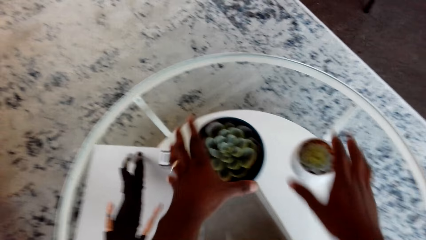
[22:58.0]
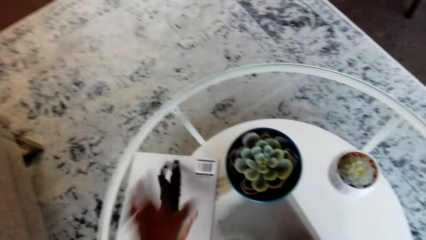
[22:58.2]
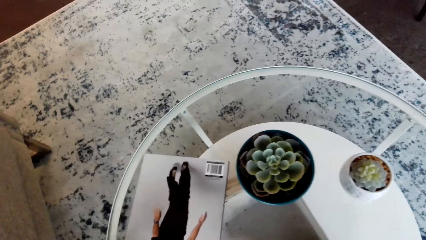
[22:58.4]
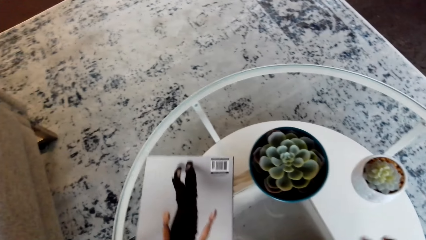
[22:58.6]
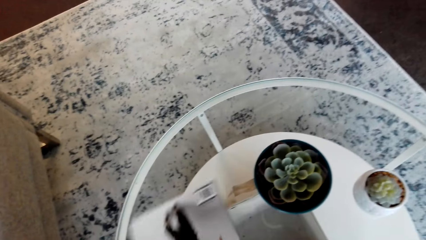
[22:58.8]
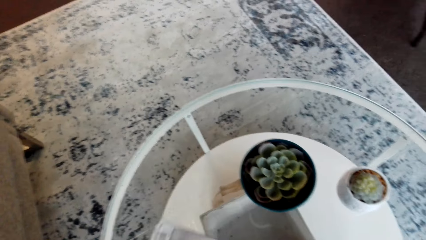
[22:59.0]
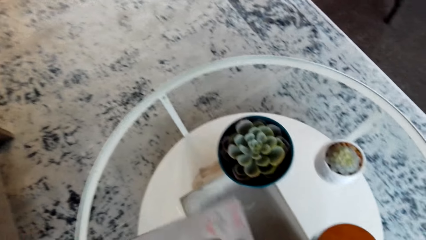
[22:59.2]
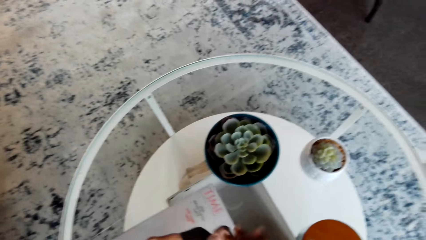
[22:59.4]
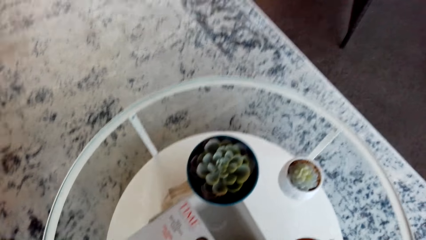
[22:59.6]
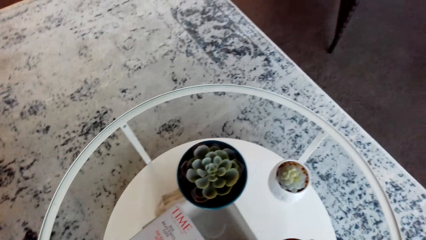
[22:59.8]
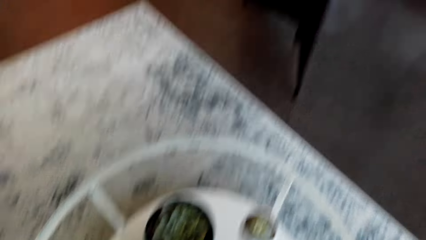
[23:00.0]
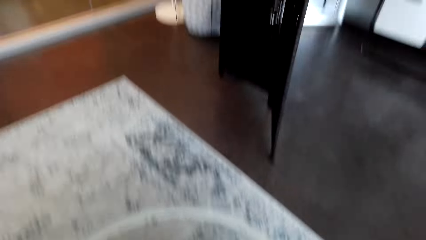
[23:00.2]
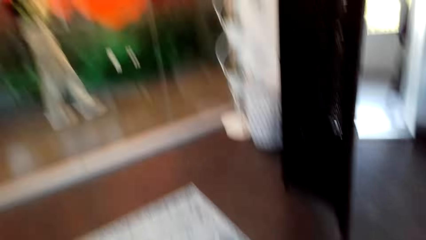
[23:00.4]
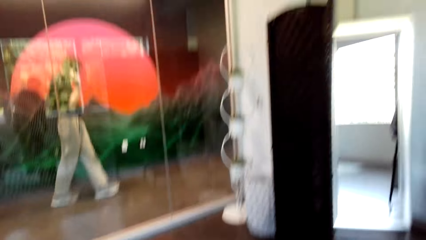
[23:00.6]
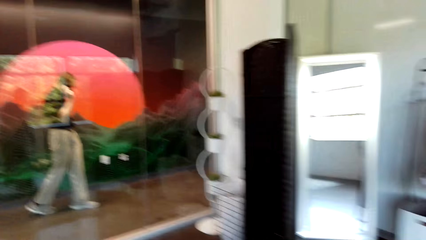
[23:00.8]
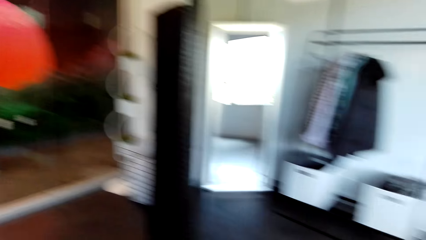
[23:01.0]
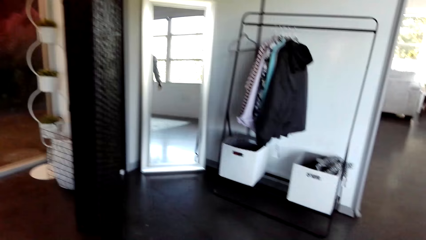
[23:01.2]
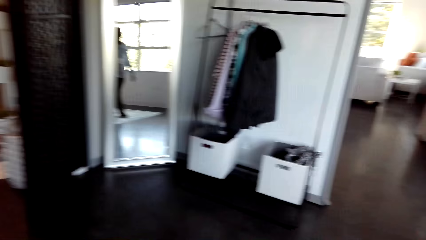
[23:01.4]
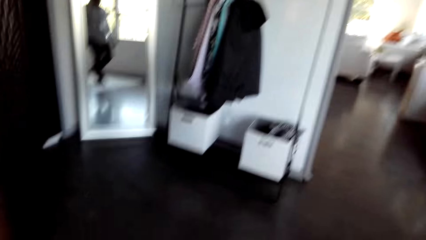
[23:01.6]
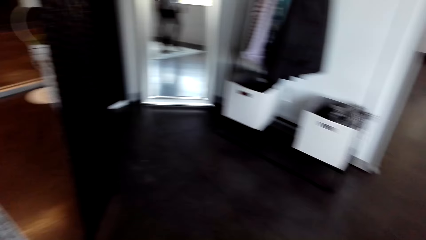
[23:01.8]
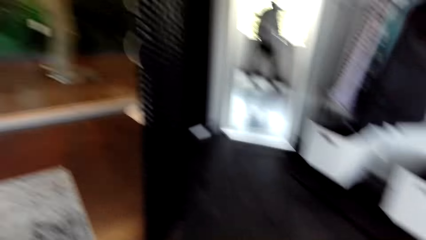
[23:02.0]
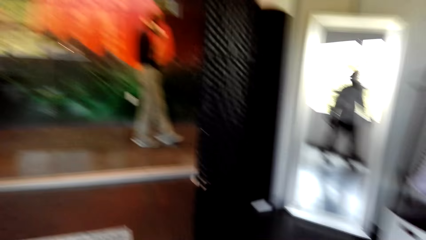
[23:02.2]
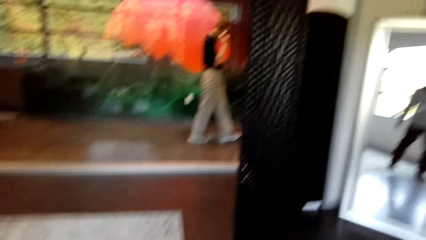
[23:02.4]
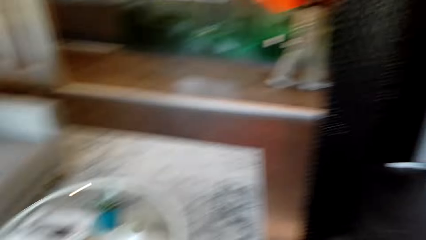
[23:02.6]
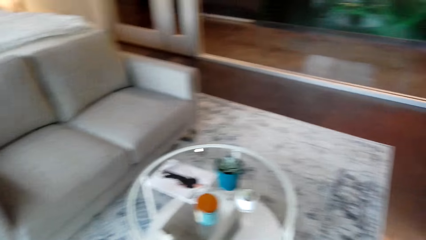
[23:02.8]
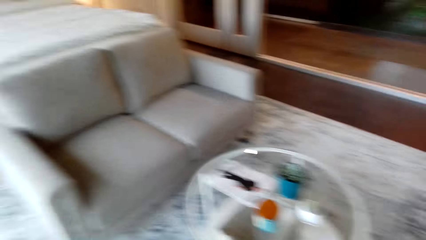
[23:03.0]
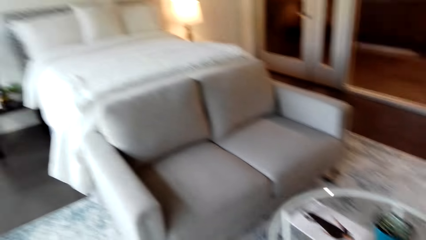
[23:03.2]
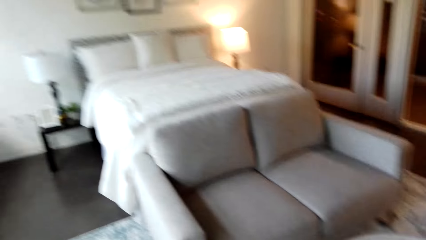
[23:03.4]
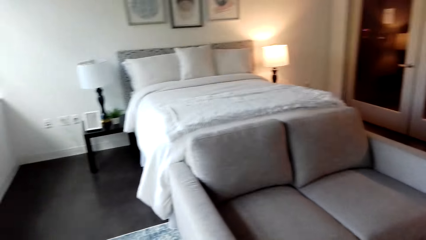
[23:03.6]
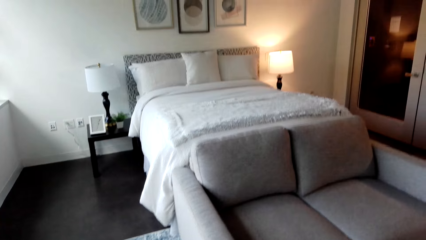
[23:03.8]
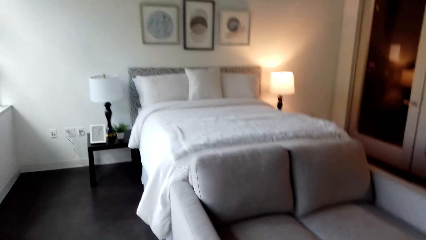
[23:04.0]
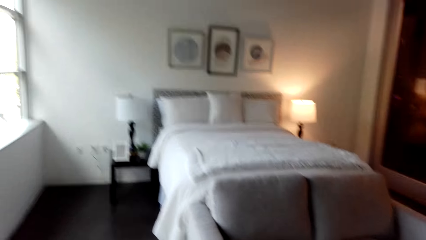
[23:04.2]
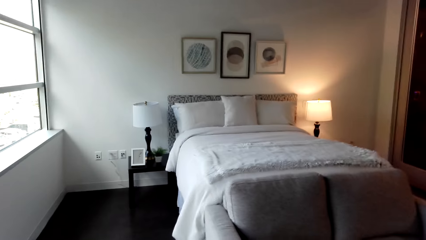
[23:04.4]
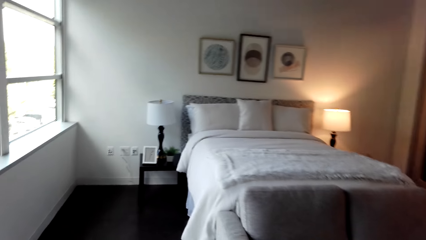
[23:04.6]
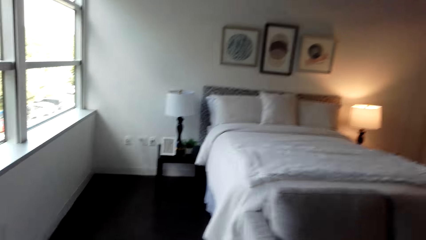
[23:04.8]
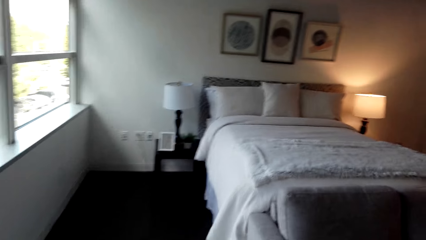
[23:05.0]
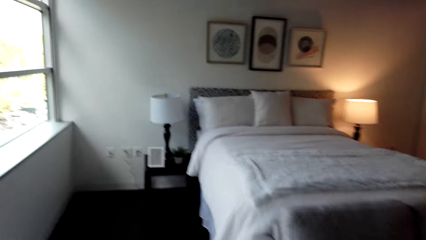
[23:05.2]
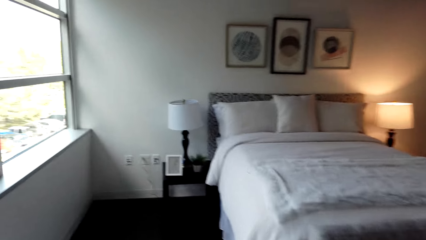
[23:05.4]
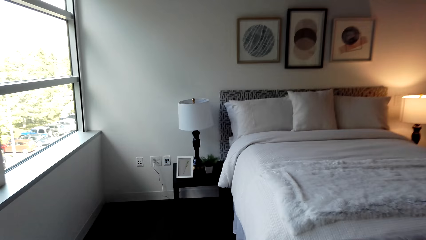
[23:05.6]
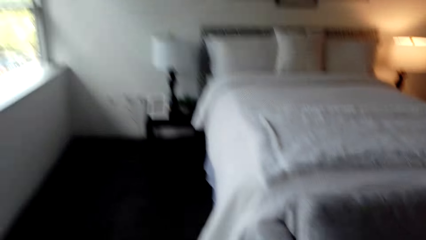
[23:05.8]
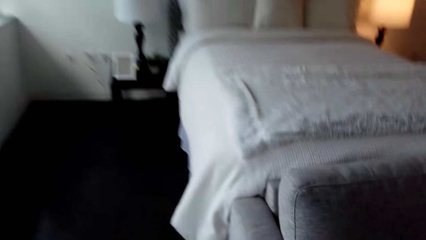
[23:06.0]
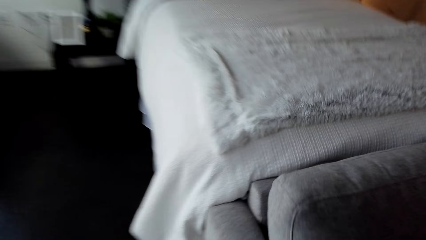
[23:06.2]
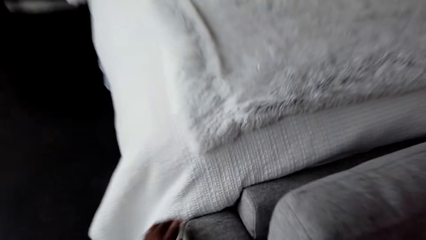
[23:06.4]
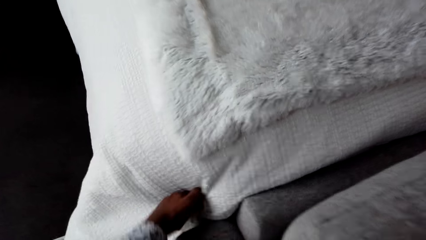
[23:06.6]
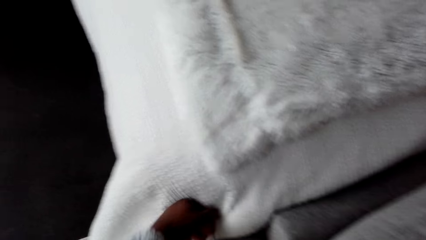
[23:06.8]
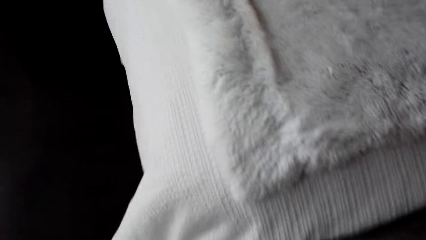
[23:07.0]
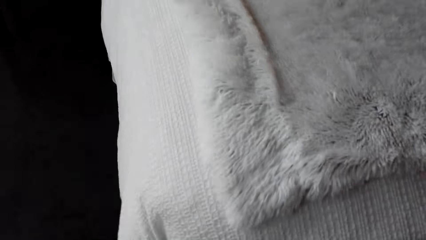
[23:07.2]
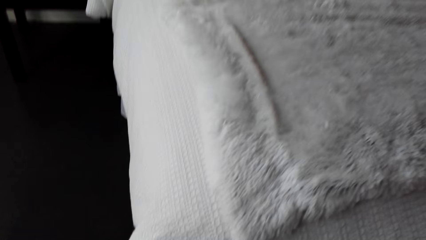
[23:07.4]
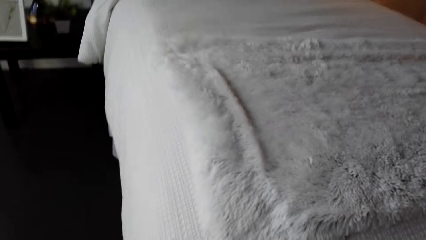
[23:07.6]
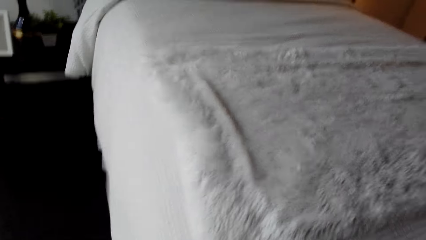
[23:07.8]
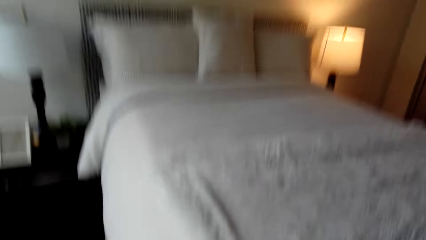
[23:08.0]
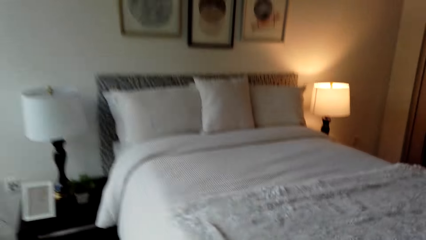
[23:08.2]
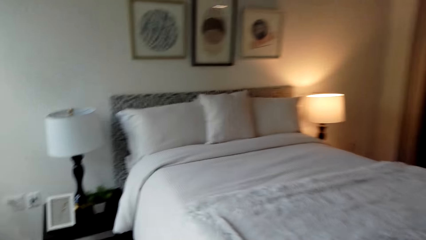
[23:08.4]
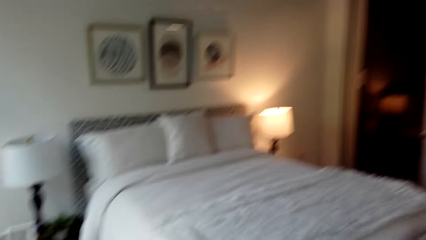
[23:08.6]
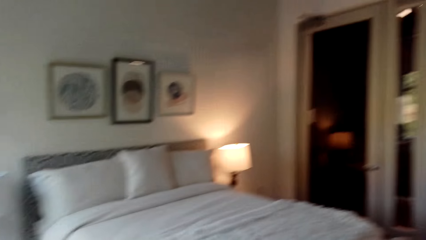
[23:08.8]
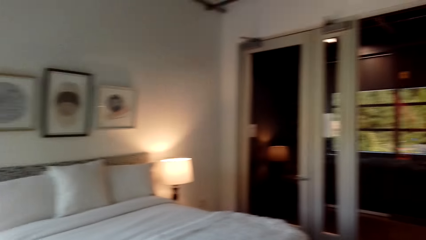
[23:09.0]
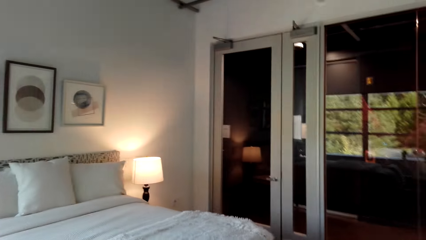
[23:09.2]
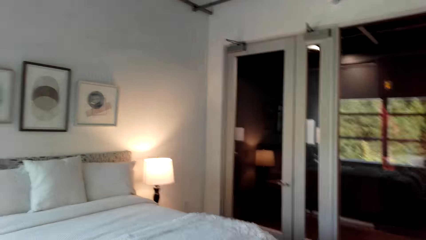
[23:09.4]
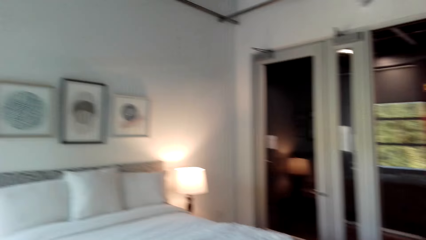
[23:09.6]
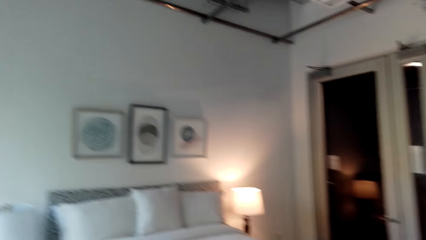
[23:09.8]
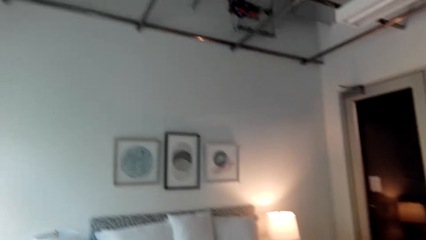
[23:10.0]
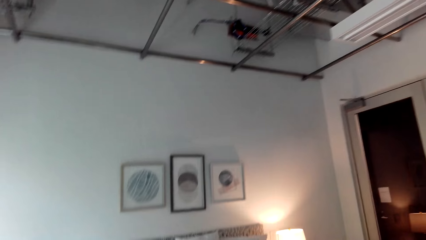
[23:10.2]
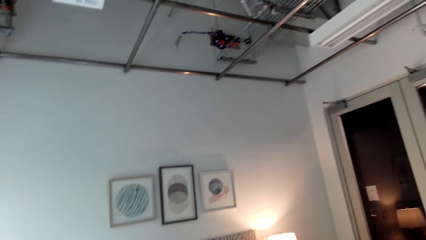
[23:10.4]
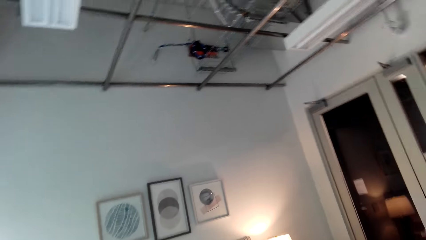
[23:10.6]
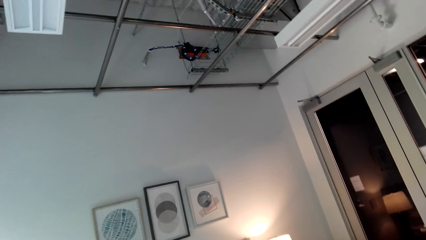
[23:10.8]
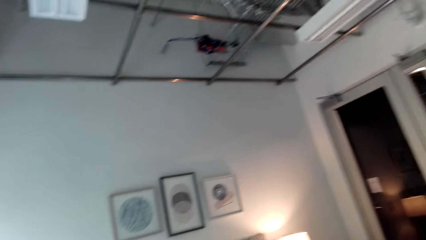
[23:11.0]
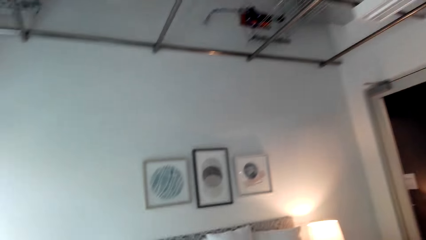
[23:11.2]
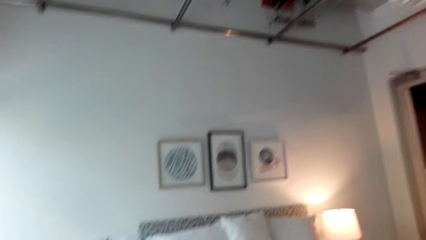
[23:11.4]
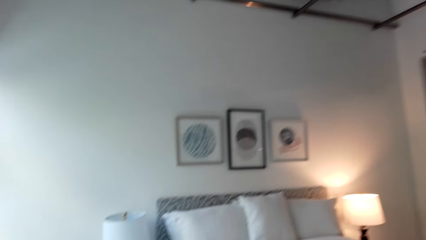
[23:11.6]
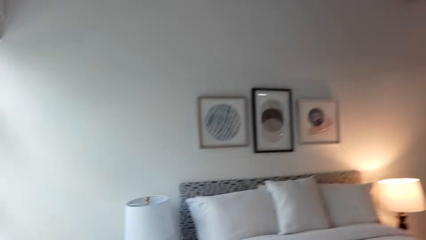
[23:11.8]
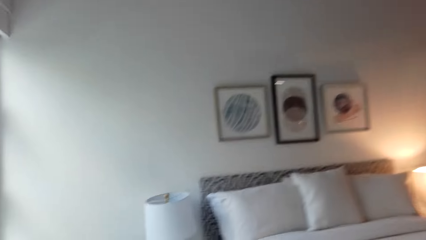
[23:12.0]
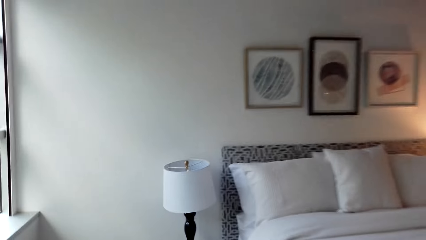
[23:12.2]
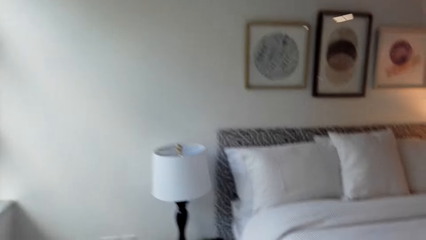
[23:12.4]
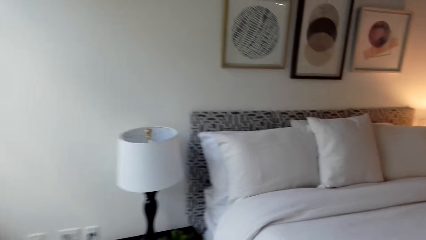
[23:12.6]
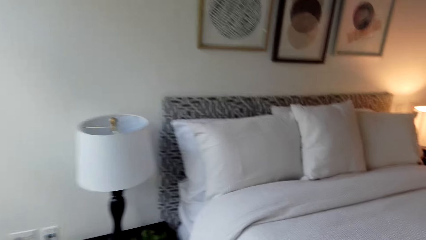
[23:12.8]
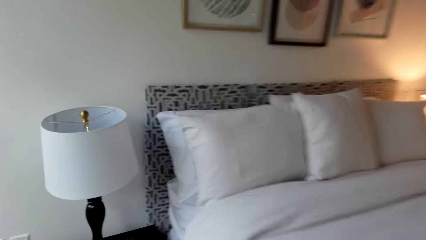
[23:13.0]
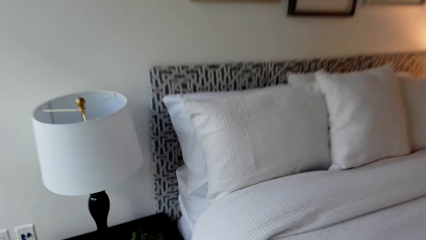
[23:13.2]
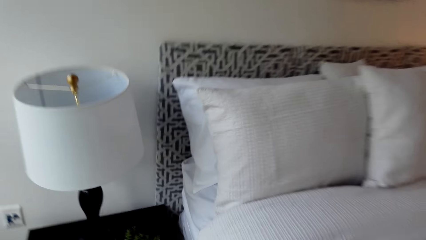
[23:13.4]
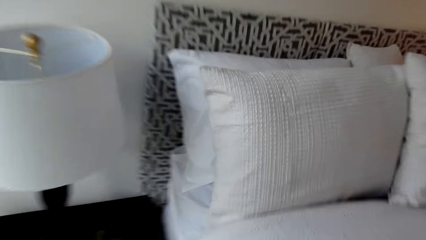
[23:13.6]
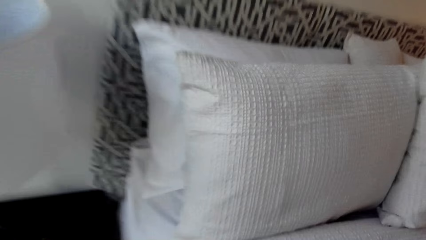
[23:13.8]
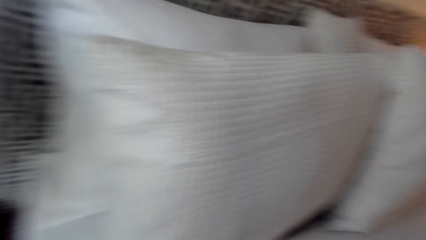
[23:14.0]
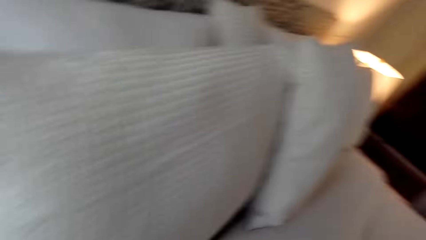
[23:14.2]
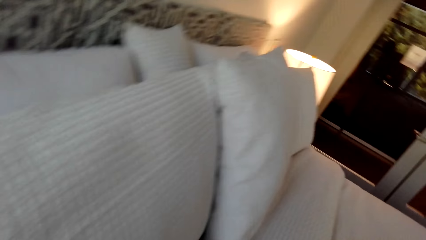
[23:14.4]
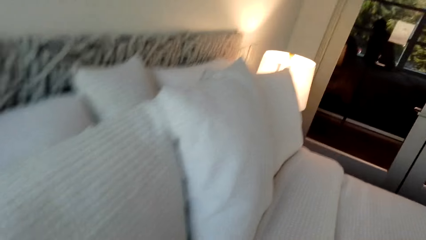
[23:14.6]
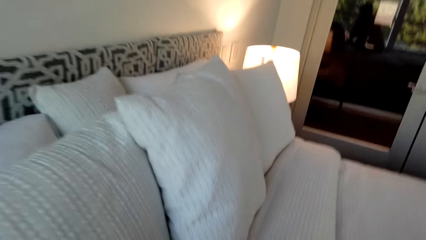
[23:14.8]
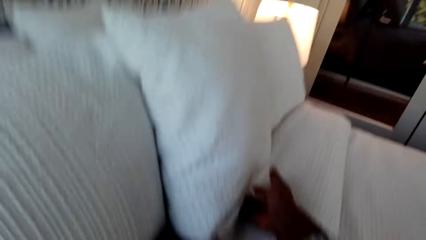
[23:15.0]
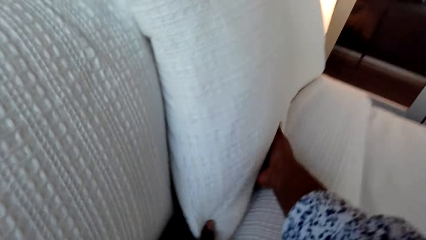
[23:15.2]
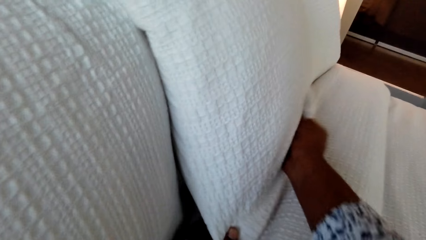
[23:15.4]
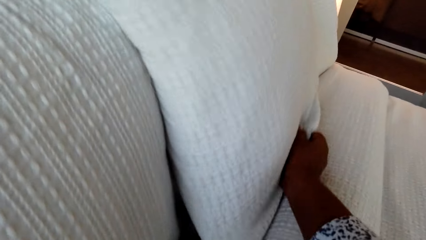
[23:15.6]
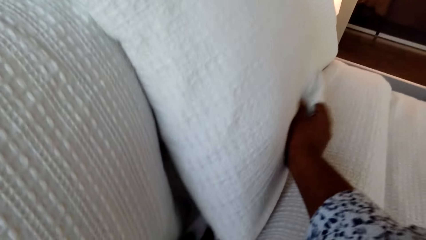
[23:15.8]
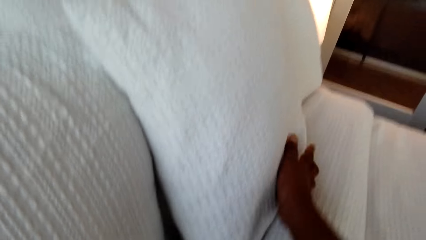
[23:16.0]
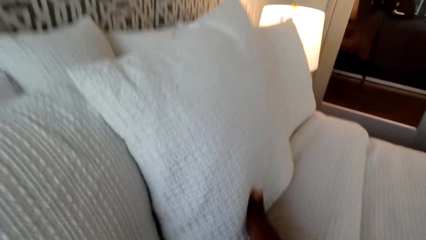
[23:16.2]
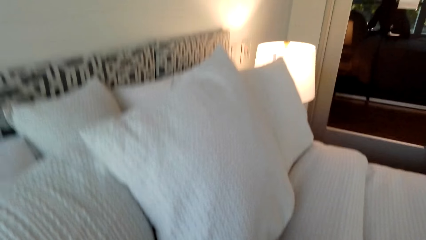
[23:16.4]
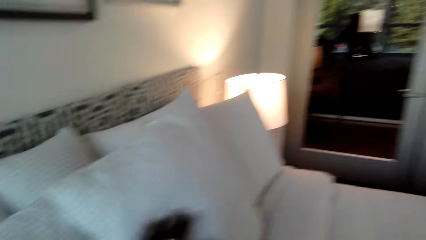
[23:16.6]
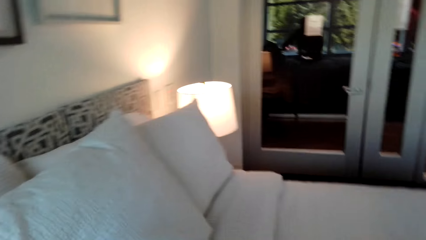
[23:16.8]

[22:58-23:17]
The camera wearer displaces cups. They grab a book. They look around. They walk around the bedroom. They spread the bed. They walk around the bedroom. They look around. They spread the bed.
